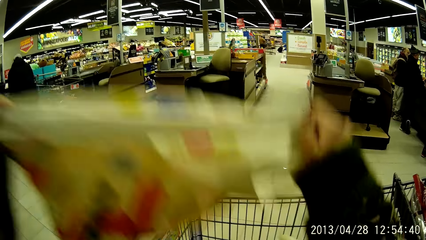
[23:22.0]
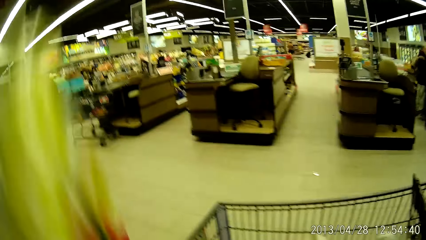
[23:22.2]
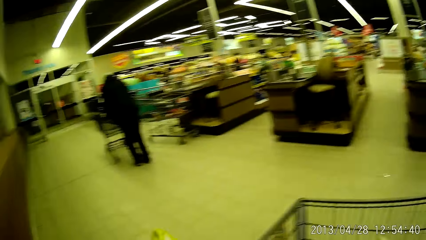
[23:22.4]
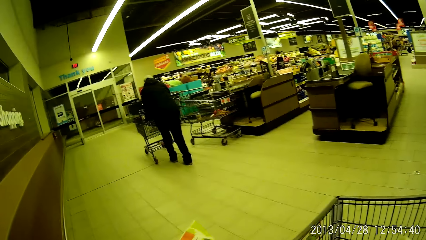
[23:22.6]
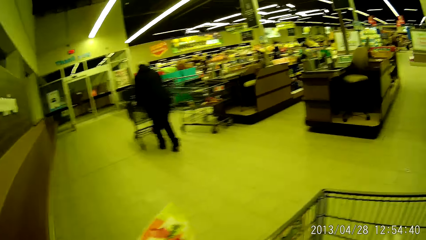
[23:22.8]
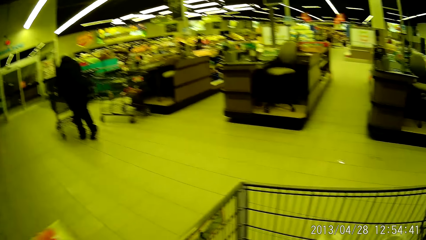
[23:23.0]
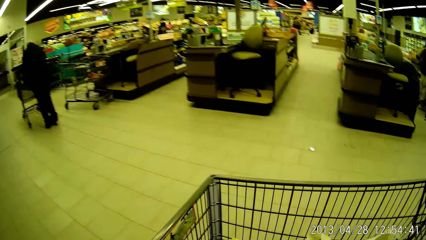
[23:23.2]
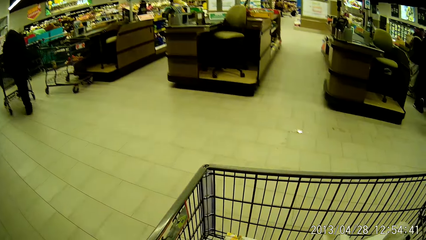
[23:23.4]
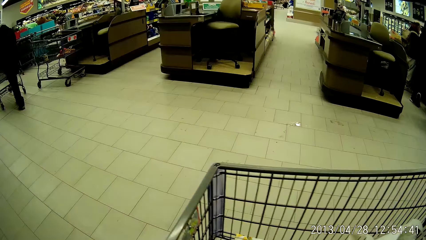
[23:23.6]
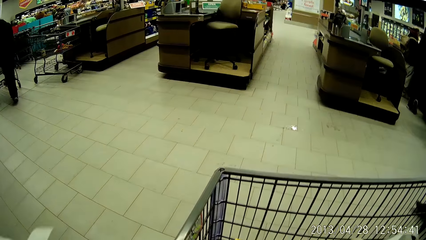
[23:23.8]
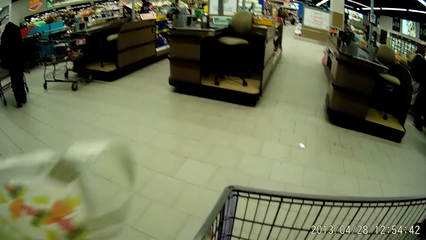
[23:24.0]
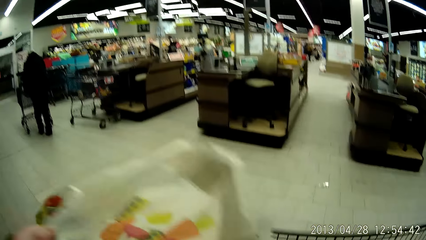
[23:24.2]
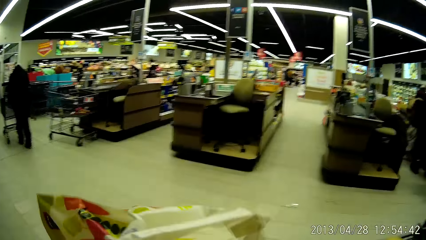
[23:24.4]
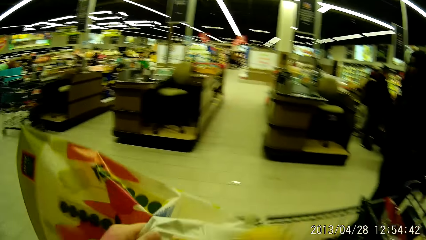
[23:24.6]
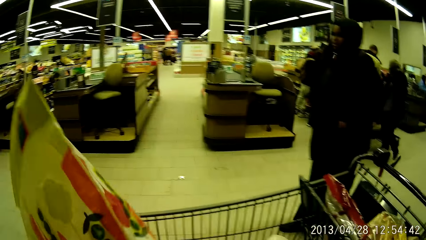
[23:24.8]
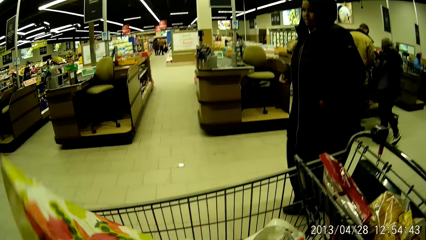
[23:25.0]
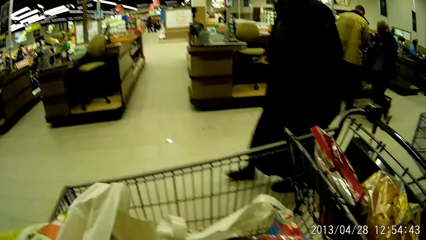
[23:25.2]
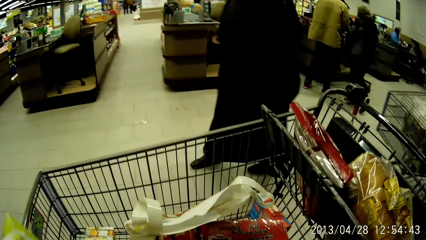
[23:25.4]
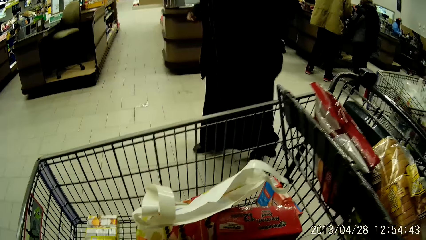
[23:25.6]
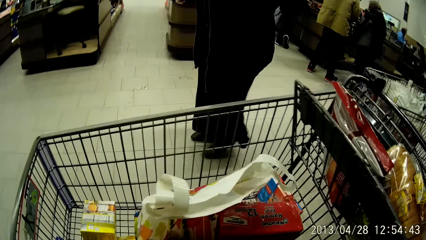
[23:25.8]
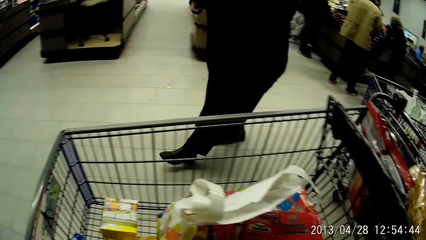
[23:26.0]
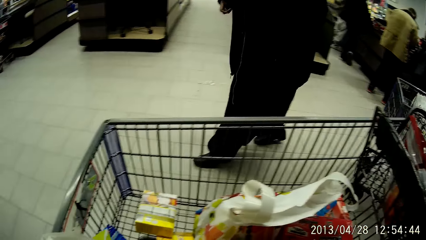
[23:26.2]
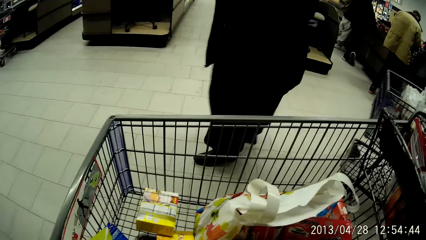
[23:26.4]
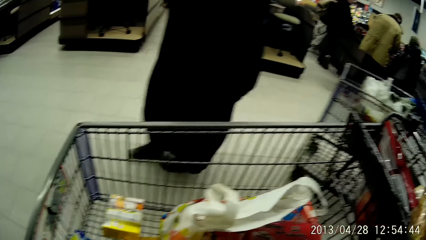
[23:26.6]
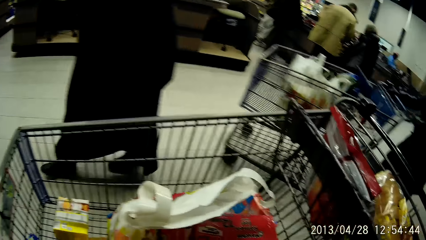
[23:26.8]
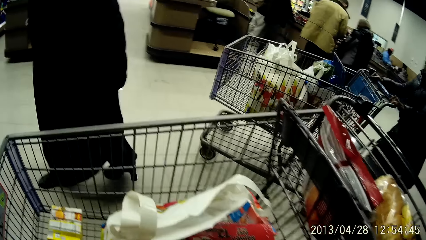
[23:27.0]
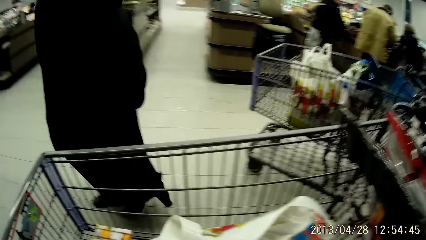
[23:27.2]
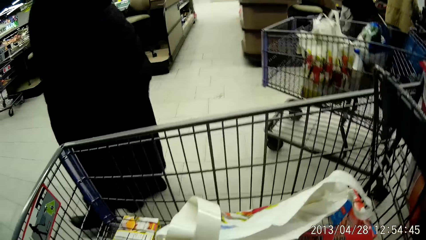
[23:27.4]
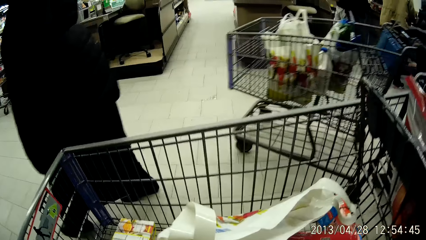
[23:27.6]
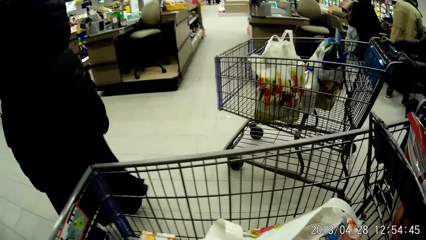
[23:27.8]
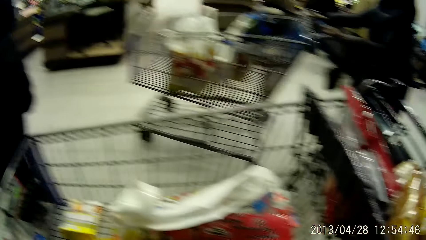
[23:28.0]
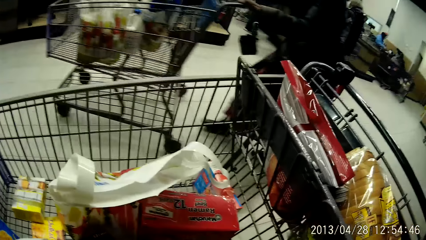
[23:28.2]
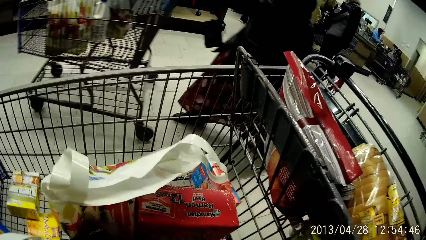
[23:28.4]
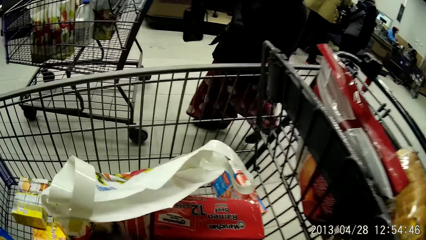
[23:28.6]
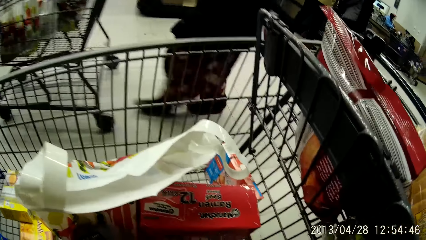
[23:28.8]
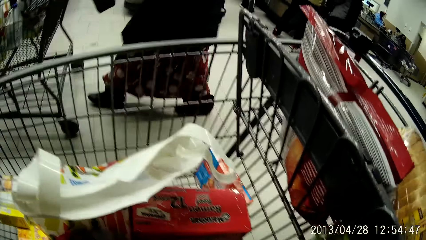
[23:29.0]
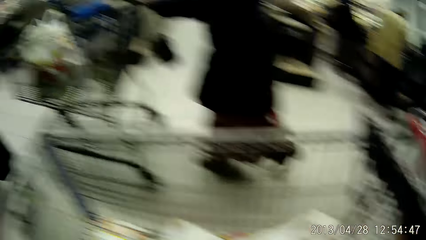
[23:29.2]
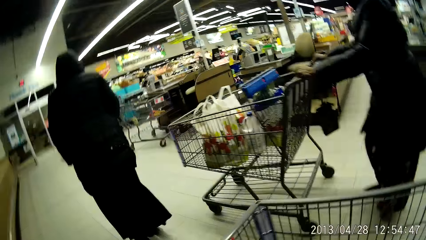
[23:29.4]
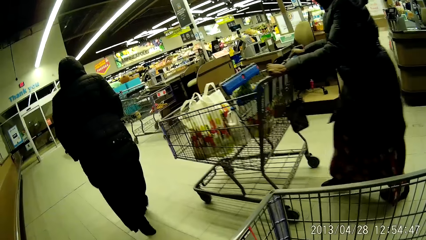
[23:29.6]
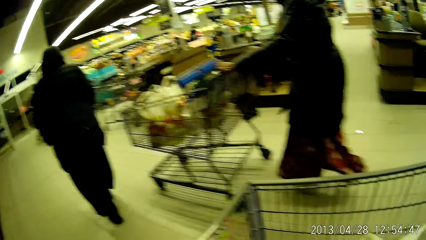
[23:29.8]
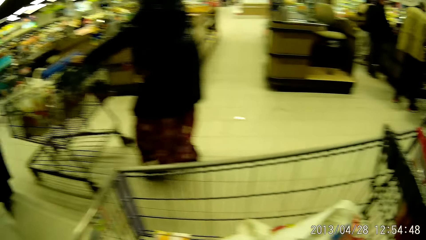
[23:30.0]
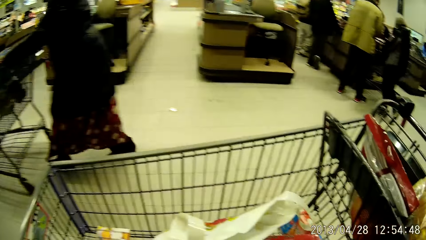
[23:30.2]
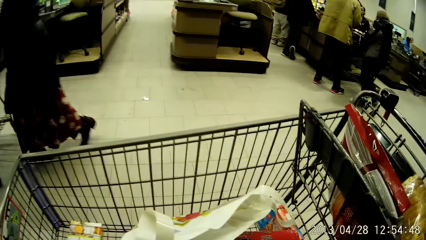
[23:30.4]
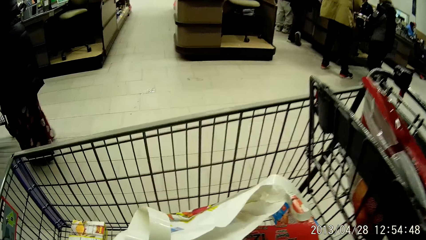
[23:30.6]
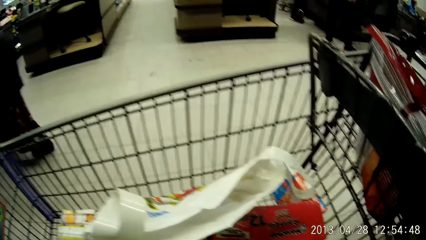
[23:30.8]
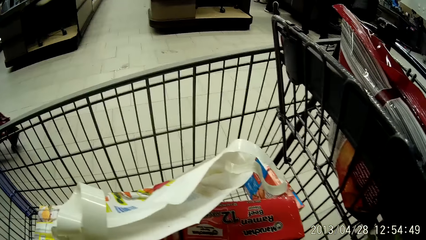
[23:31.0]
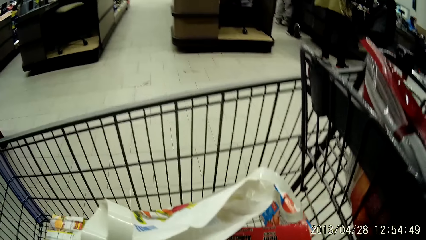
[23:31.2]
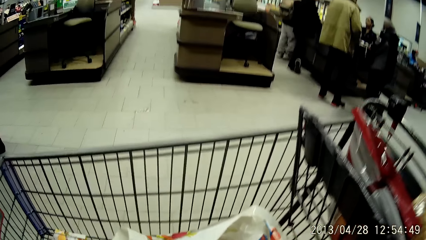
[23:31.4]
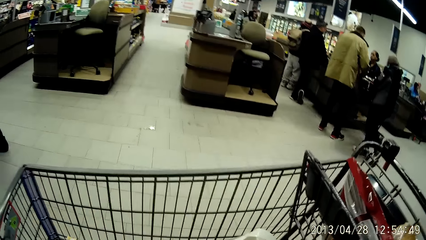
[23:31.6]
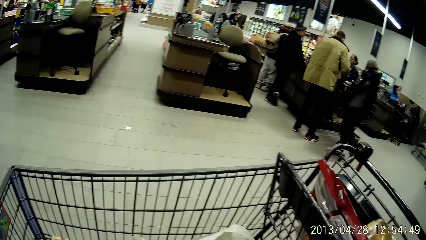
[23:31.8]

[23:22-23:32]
The camera wearer straightens the paper bag. They stare at the trolley. They place the paper bag in the trolley. They pack items from the trolley into the paper bag.

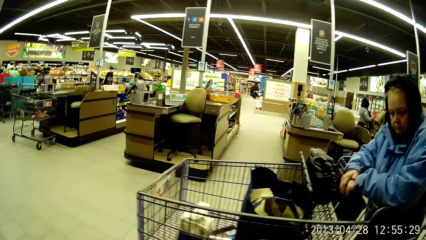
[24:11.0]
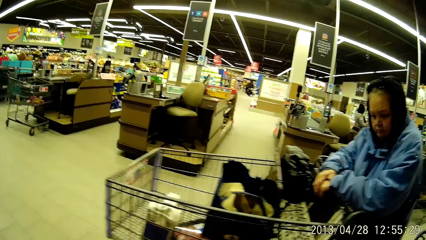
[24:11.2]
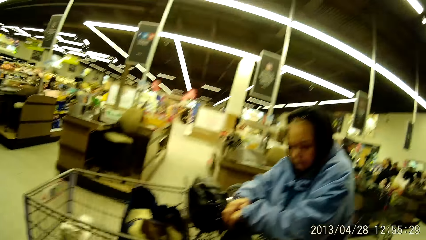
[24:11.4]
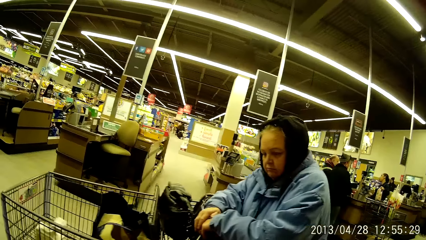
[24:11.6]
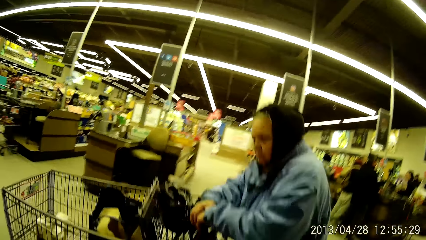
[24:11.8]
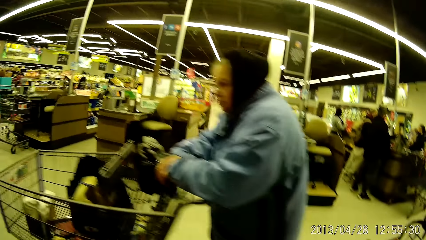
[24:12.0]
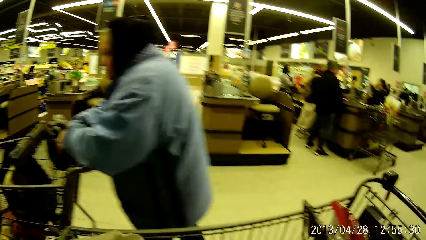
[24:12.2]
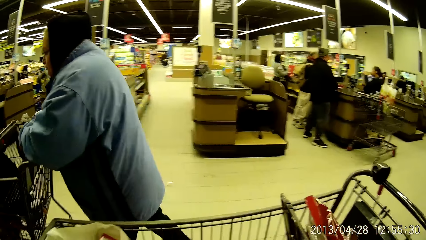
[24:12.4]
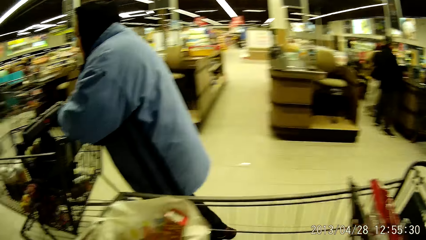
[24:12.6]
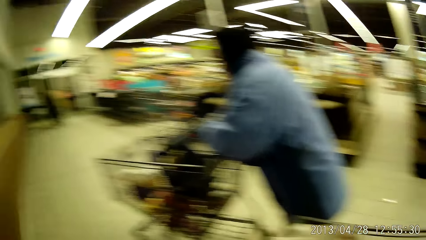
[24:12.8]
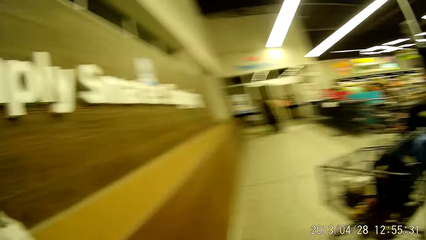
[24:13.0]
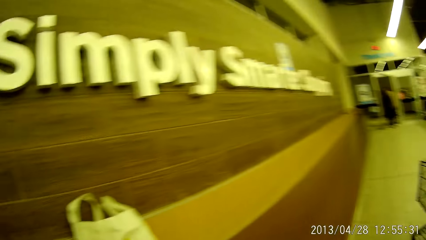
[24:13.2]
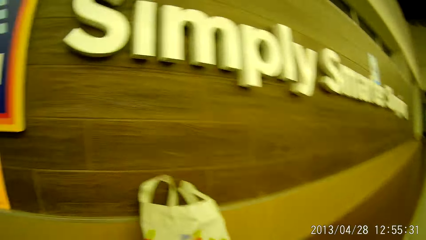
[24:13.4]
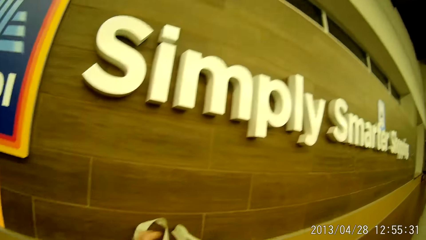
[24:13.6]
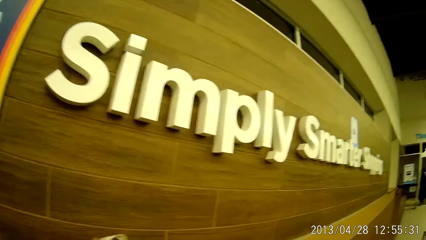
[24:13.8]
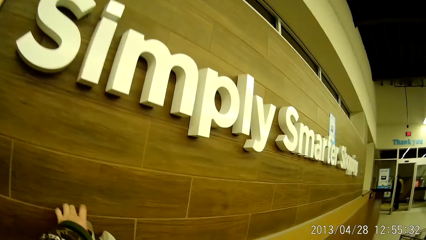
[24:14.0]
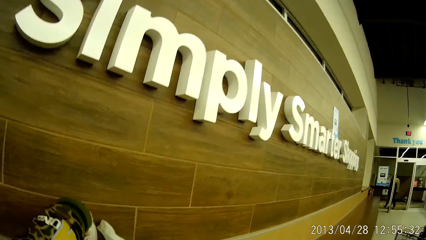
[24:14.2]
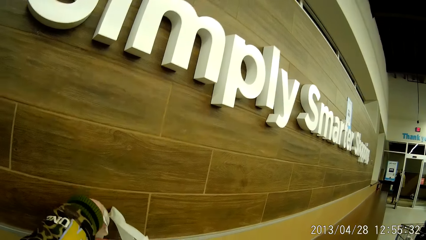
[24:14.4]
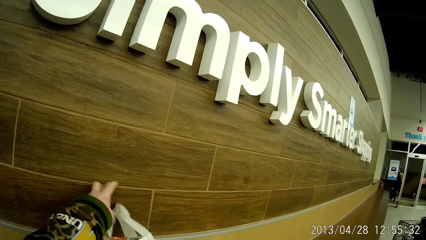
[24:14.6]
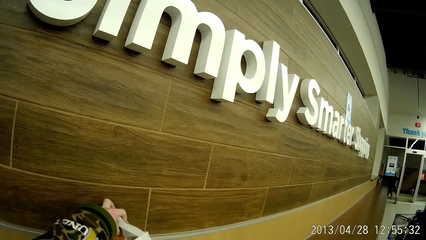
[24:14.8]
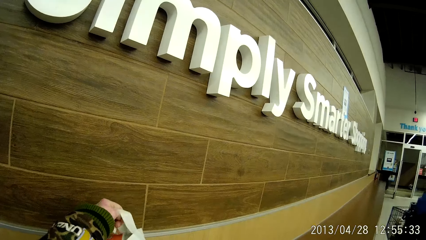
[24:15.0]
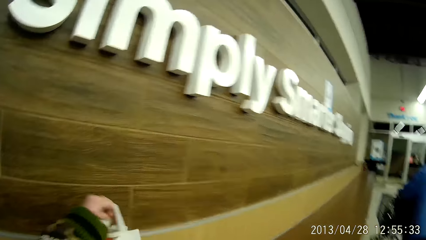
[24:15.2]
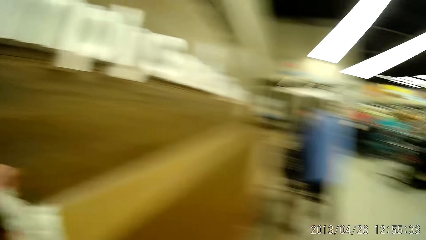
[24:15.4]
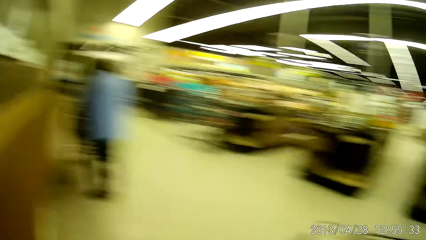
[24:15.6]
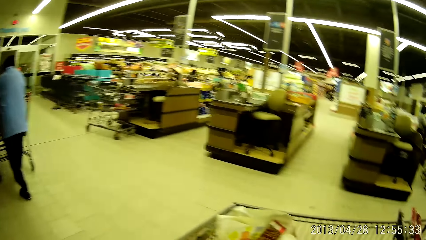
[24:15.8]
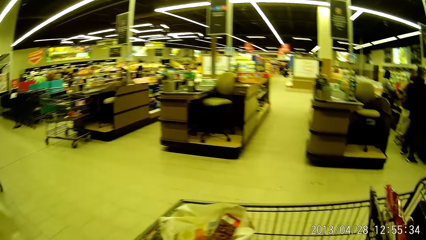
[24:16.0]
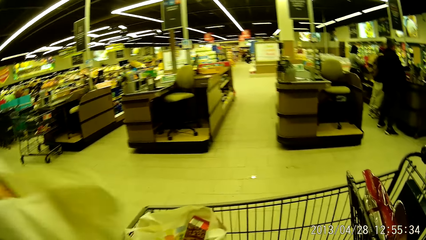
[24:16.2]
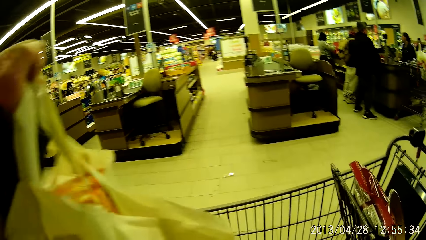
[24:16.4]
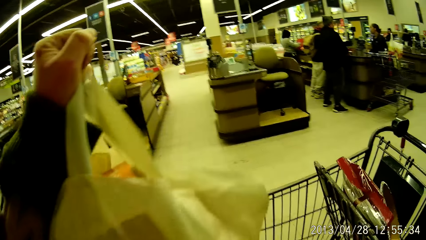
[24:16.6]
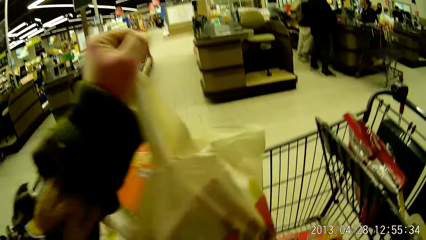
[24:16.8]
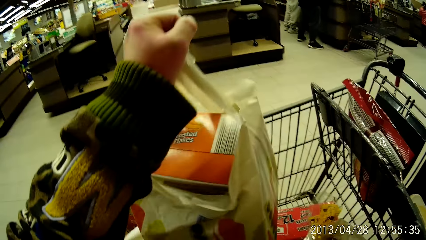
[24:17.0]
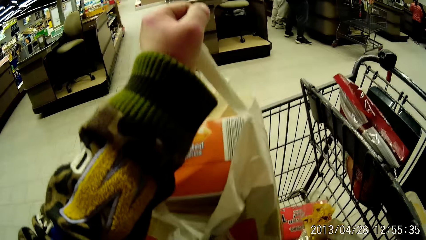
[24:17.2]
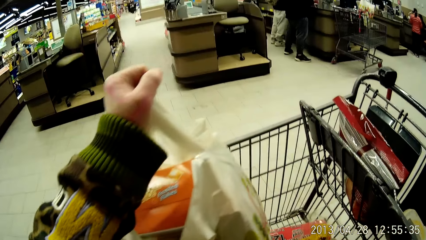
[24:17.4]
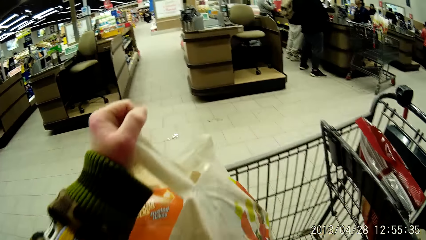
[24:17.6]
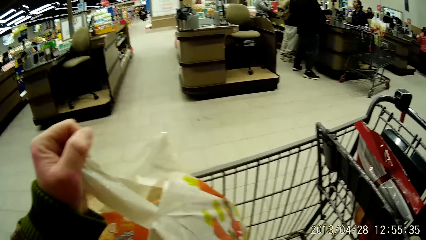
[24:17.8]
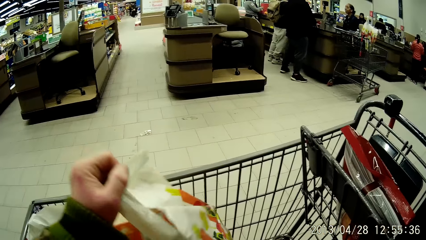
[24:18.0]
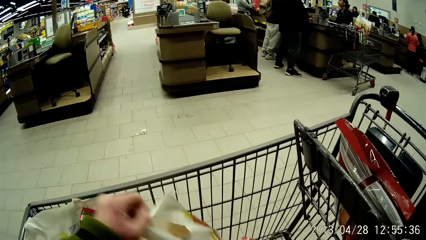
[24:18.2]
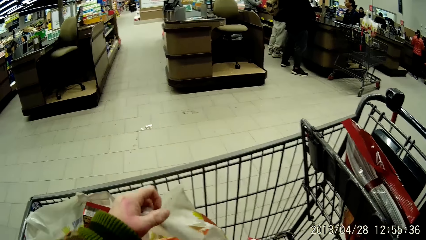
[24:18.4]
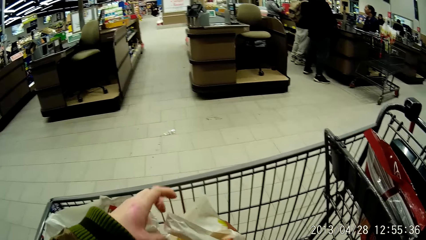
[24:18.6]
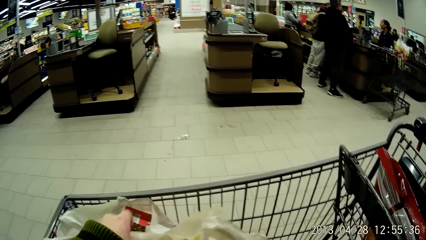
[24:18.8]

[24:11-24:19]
The camera wearer turns towards the wall. She holds the paper bag against the wall. She picks up the plastic bag on the table top with her left hand. She puts the plastic bag into the cart with her left hand.
